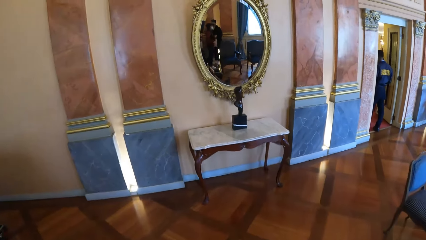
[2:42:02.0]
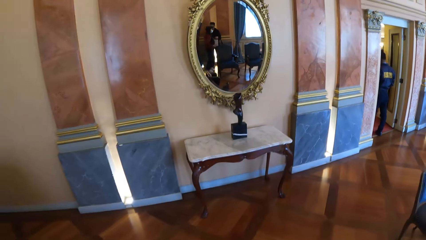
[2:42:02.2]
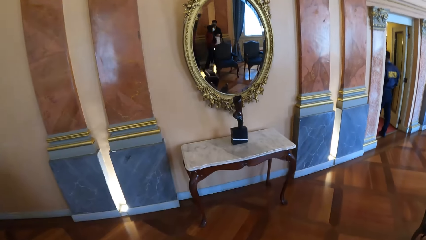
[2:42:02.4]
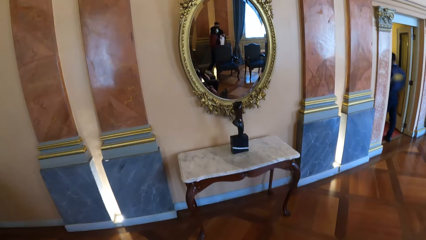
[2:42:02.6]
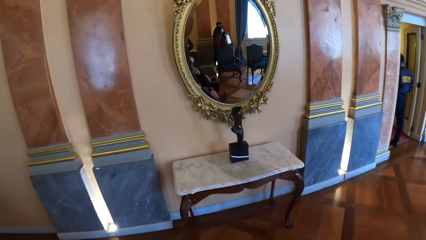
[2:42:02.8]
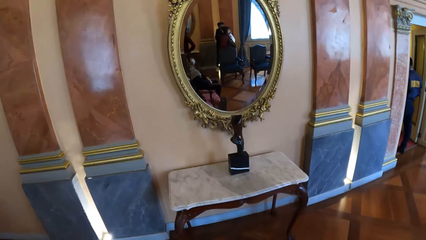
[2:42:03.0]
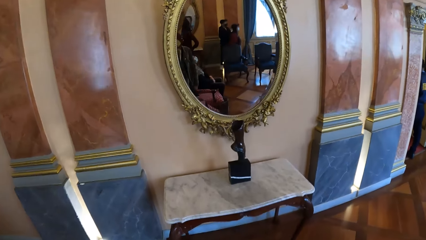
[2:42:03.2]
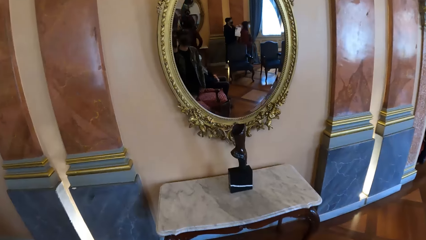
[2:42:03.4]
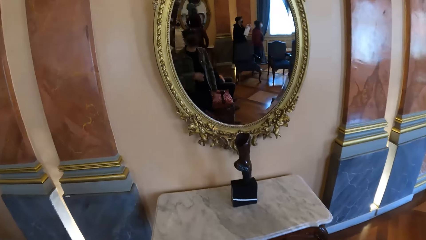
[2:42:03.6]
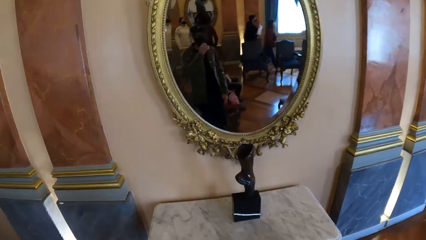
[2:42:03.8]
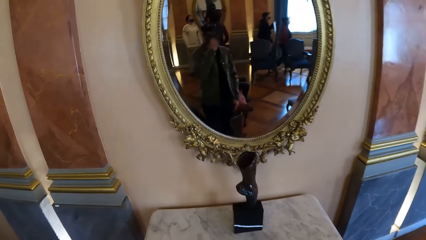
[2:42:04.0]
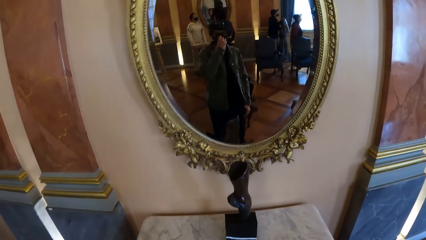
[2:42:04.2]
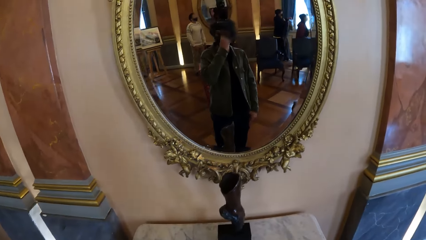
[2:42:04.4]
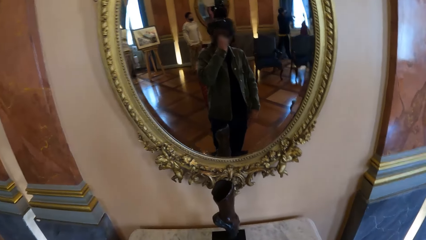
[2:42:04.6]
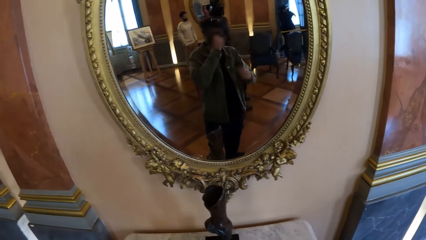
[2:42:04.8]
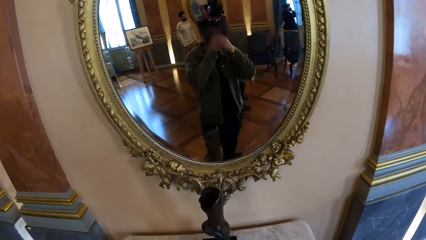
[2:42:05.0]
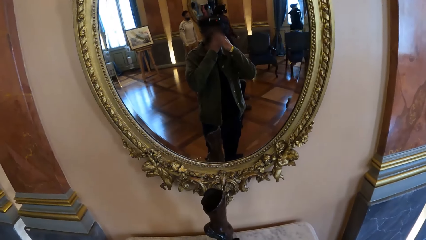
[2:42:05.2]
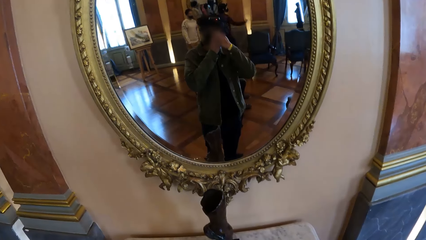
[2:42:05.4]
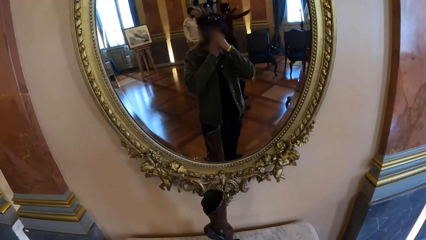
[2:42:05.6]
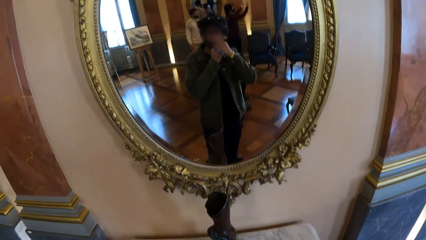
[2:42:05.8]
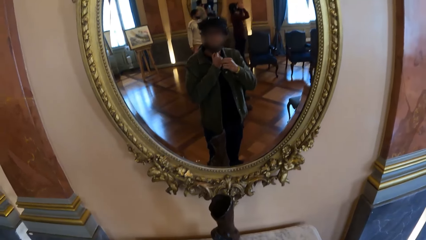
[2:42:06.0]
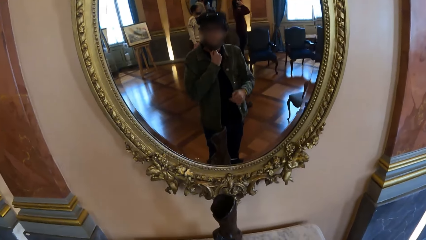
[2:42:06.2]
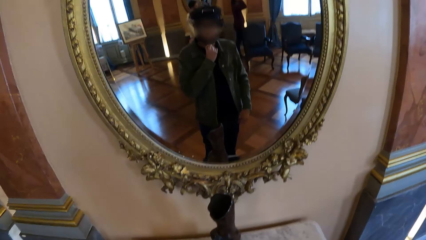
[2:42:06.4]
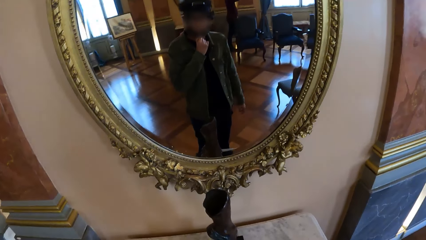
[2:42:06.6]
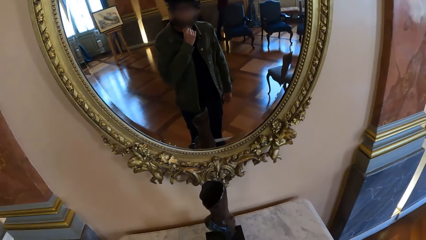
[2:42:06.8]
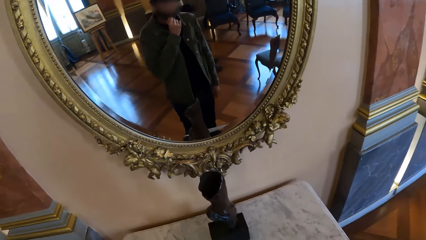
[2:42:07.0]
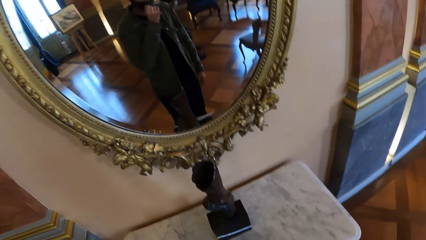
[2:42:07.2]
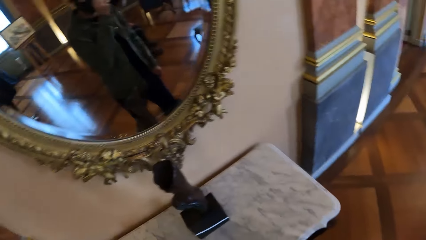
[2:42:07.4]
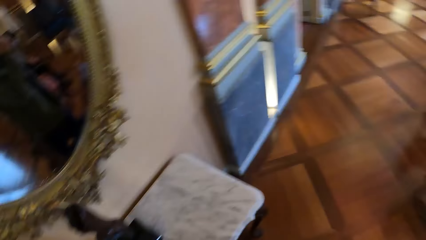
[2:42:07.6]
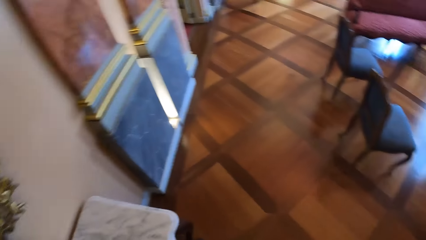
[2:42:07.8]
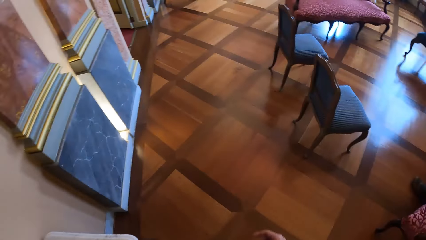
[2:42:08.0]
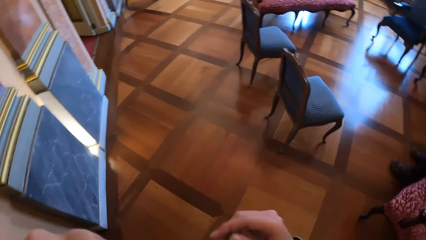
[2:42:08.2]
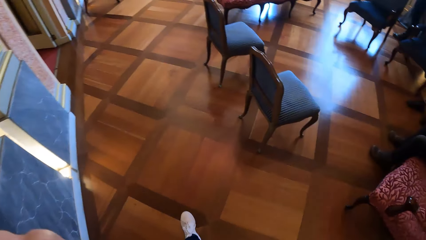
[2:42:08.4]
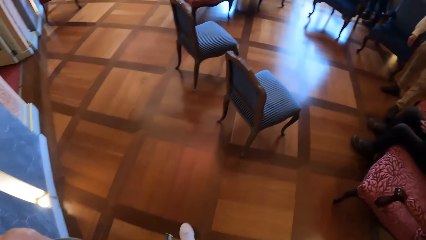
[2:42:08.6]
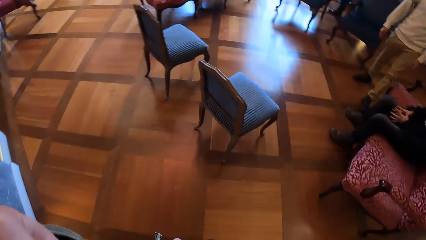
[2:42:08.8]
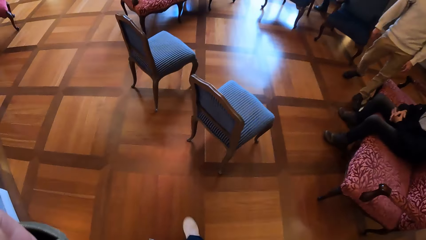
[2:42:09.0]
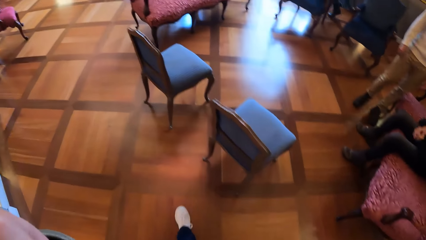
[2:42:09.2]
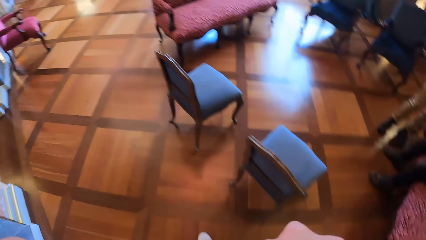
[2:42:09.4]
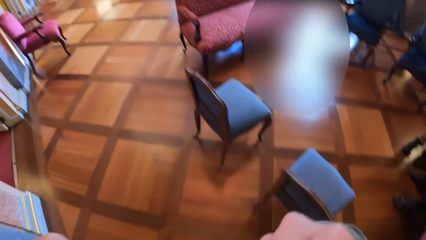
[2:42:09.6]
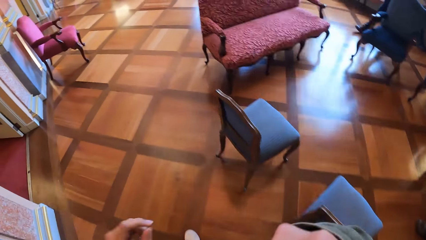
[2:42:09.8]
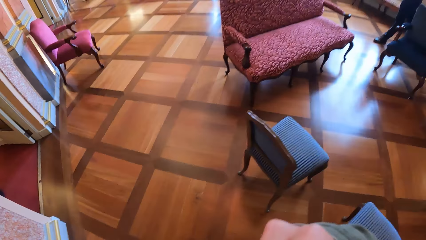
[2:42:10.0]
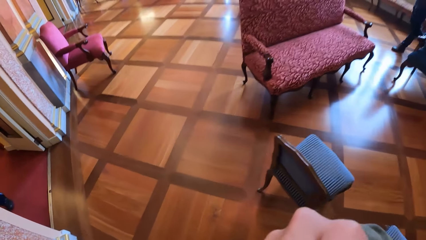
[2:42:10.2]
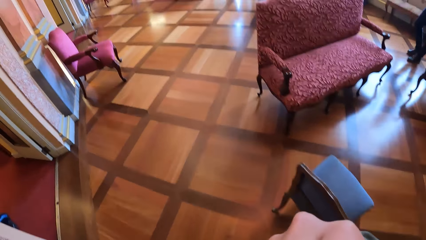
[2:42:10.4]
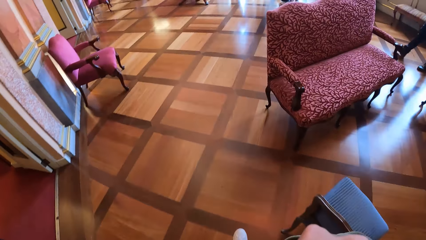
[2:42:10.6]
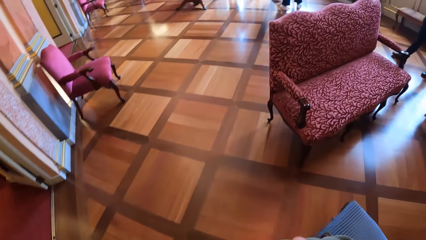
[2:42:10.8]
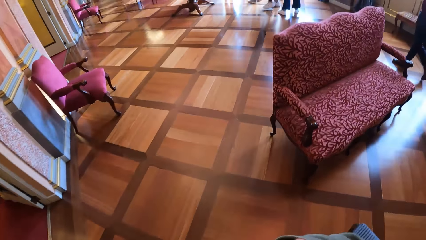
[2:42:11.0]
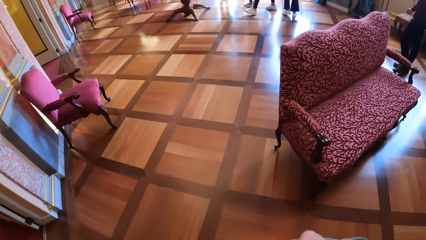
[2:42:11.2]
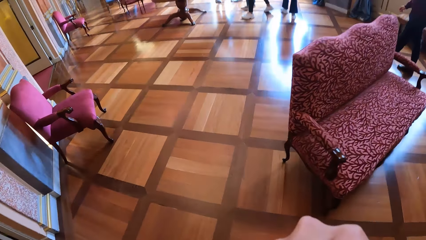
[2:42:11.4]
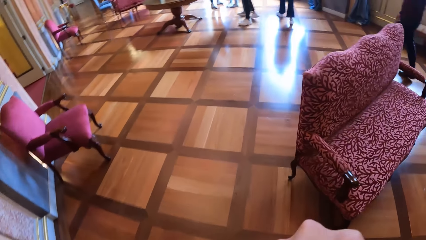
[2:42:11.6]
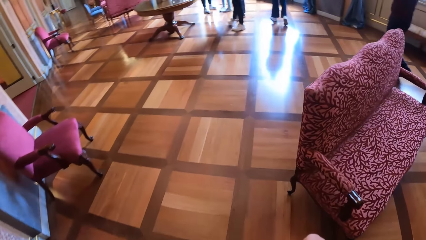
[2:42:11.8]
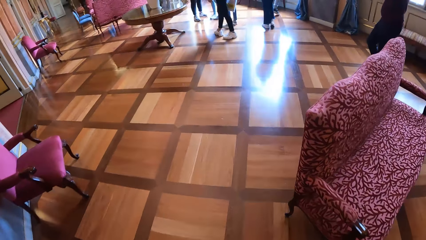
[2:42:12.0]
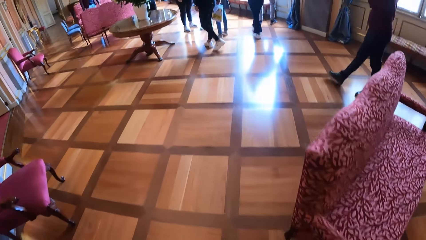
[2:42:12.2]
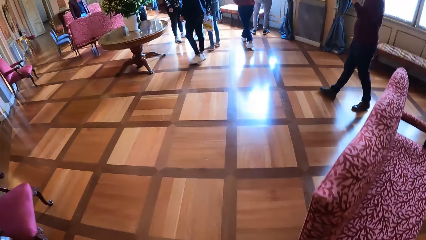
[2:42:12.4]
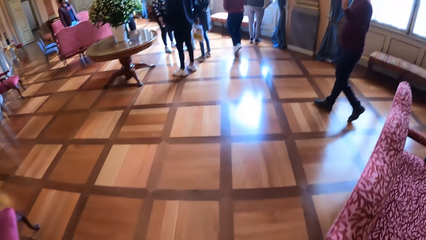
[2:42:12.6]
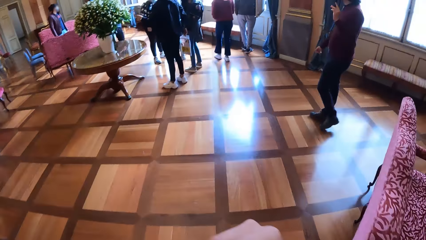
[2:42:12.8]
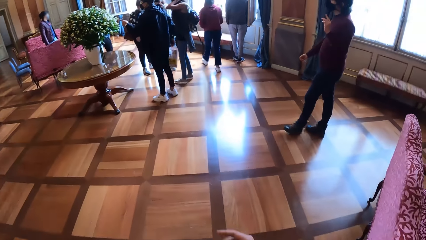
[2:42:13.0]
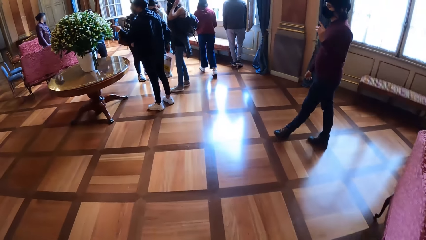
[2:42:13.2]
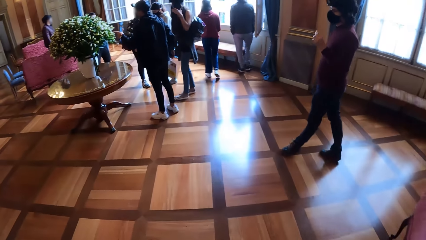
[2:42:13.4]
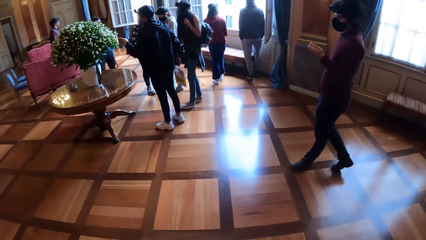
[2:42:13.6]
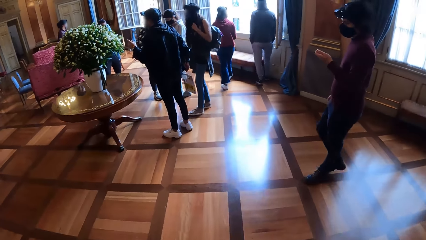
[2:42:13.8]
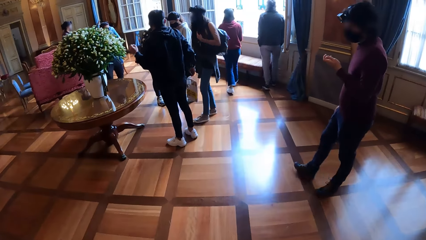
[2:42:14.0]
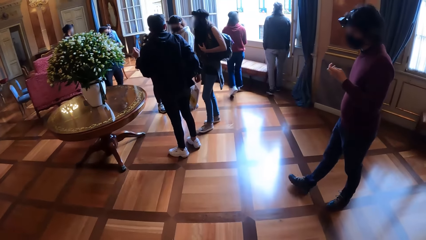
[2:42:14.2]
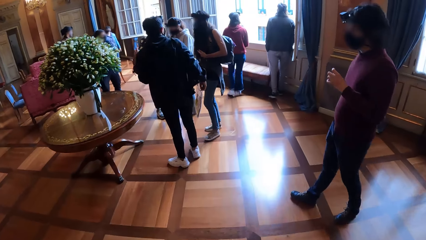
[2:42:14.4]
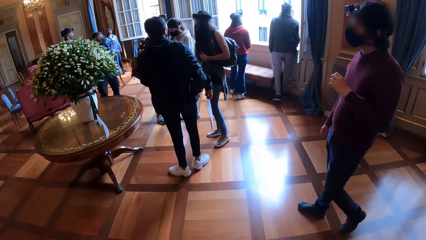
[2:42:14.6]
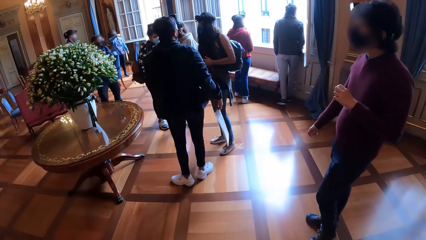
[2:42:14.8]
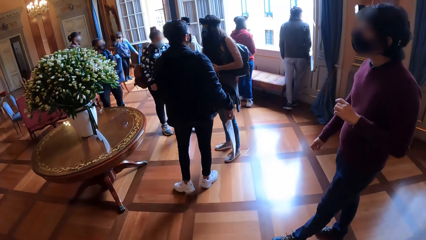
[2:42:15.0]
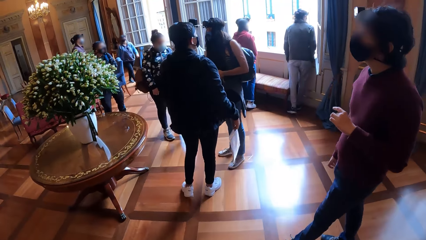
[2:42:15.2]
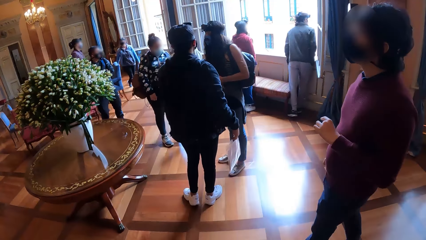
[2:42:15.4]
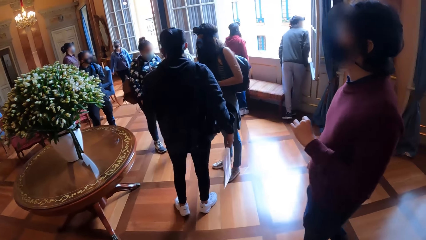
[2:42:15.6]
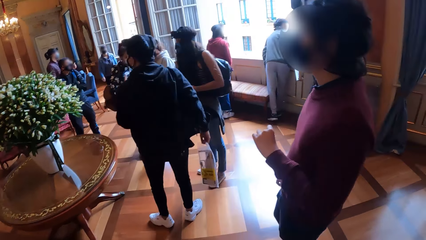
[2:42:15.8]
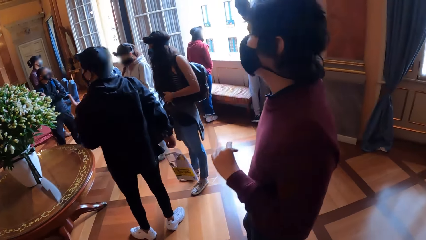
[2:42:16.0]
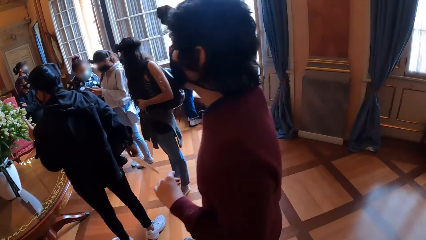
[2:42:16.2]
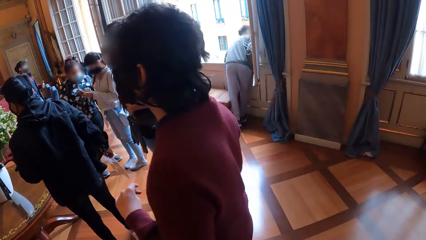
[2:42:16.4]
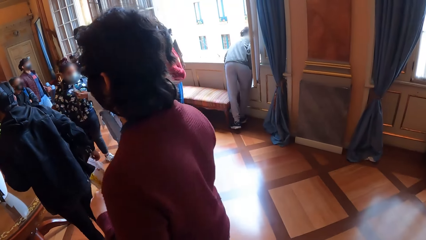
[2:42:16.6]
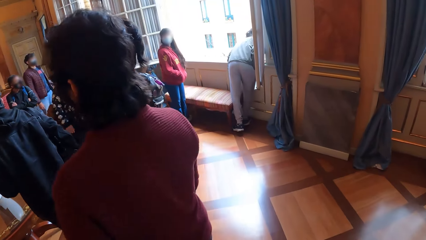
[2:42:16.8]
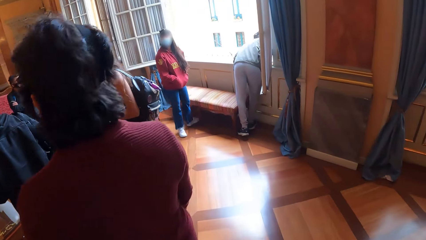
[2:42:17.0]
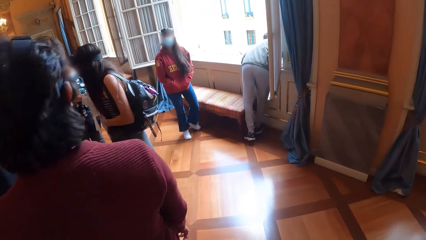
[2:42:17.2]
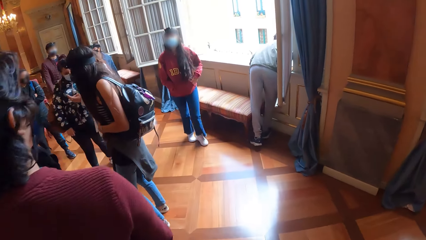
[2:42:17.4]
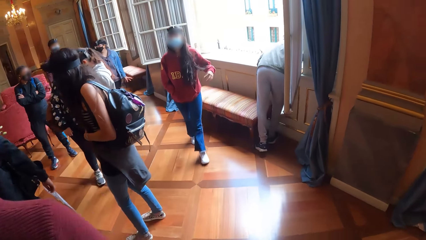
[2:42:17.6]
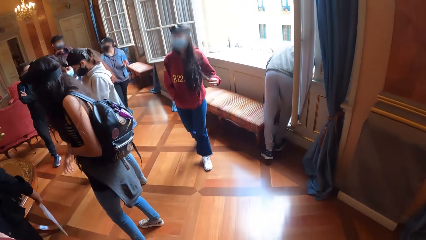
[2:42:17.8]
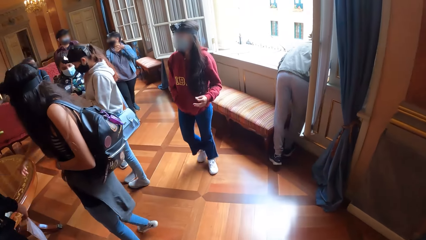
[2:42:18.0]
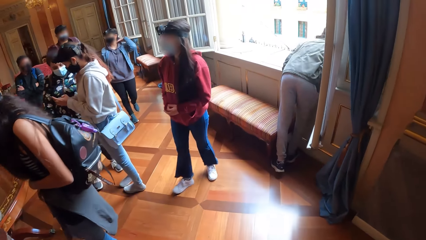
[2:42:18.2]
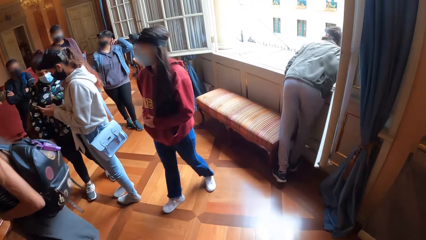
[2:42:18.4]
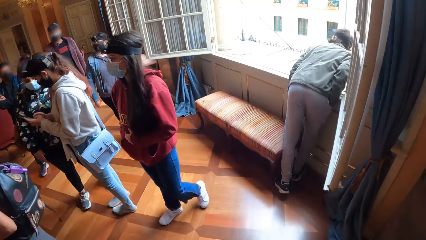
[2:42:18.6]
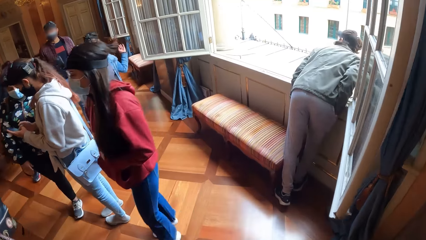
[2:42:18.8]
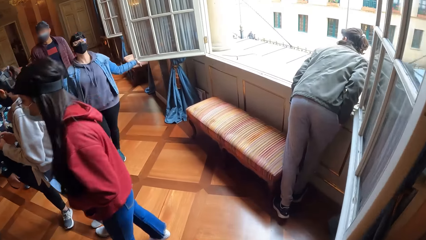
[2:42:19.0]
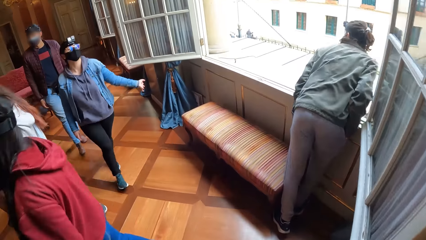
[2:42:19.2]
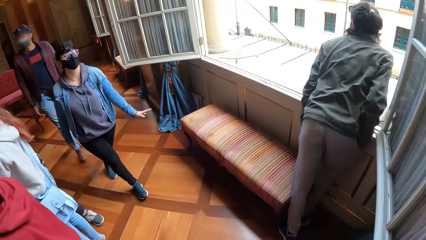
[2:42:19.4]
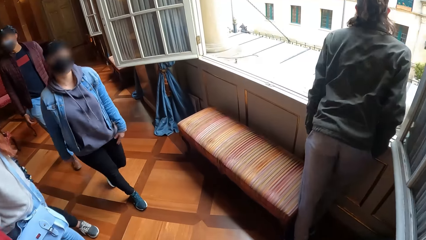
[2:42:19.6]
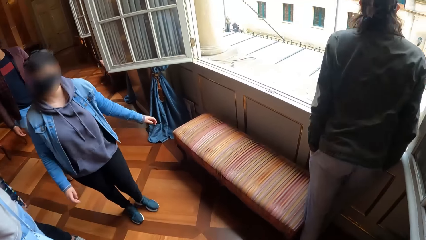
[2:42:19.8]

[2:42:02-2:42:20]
The camera wearer looks at the mirror. He adjusts the nose mask on his face with his right hand. He puts the hand down. He walks around and walks to a window in the room.
